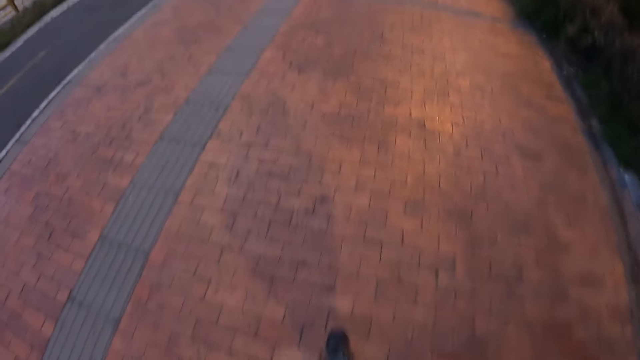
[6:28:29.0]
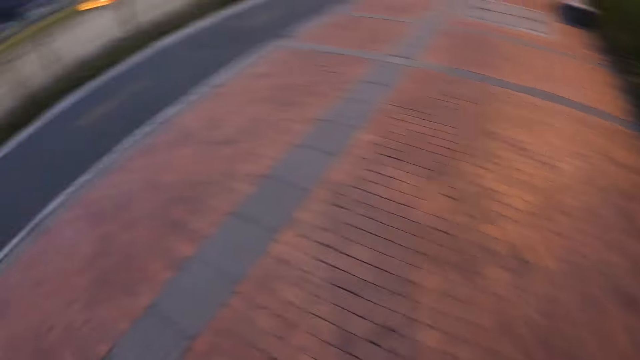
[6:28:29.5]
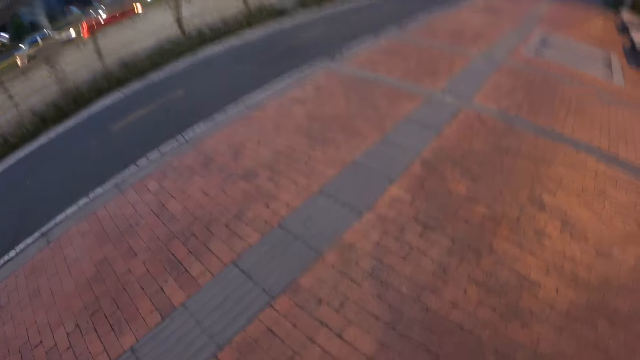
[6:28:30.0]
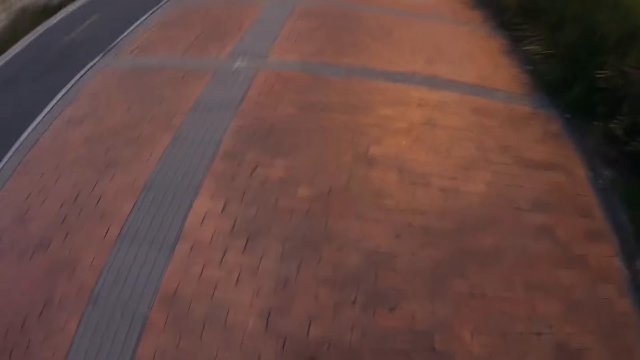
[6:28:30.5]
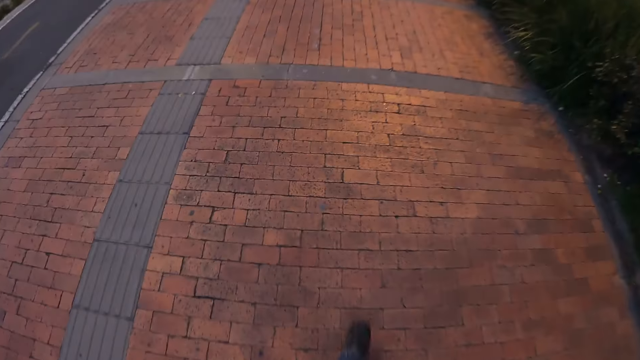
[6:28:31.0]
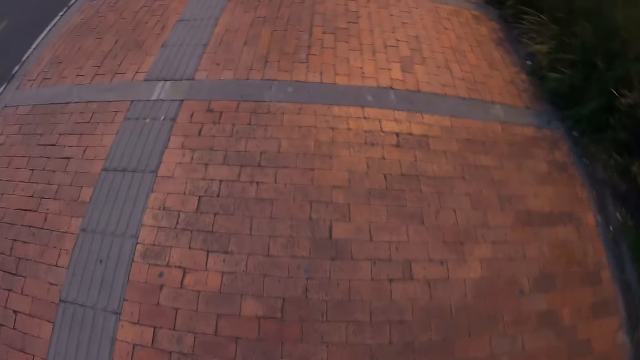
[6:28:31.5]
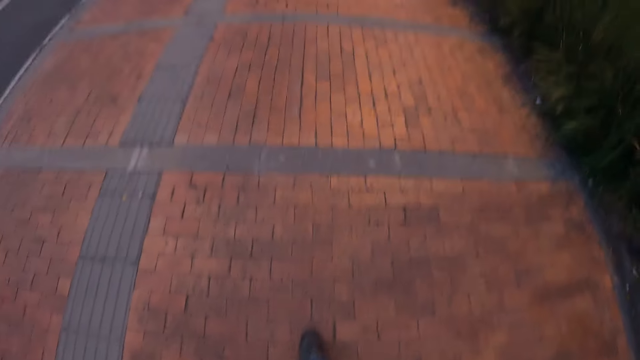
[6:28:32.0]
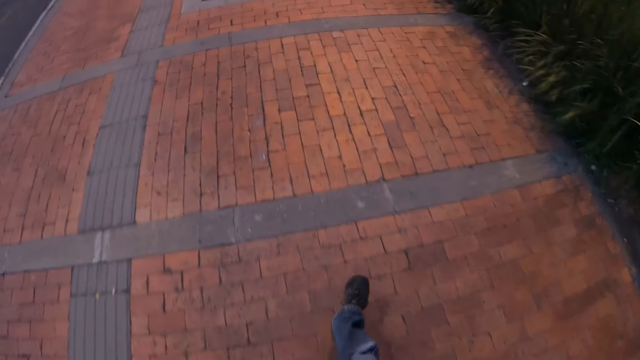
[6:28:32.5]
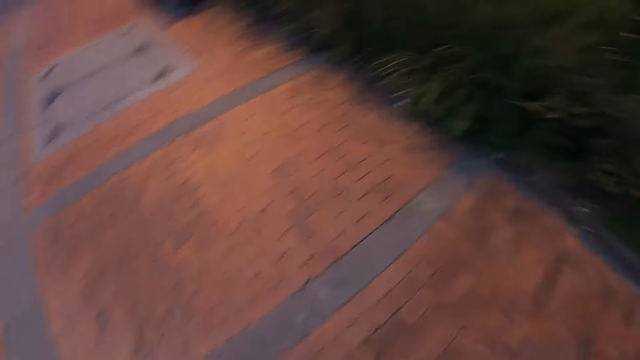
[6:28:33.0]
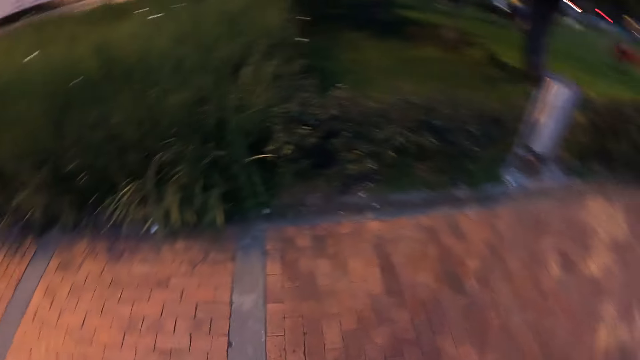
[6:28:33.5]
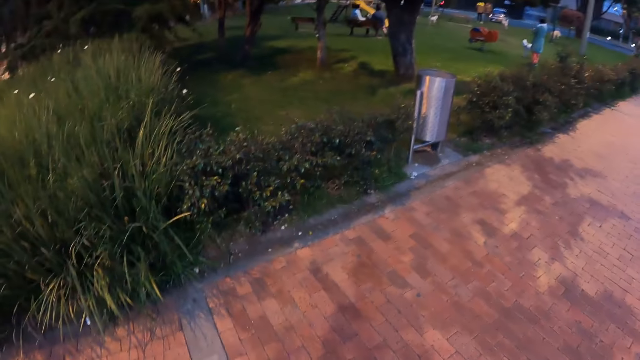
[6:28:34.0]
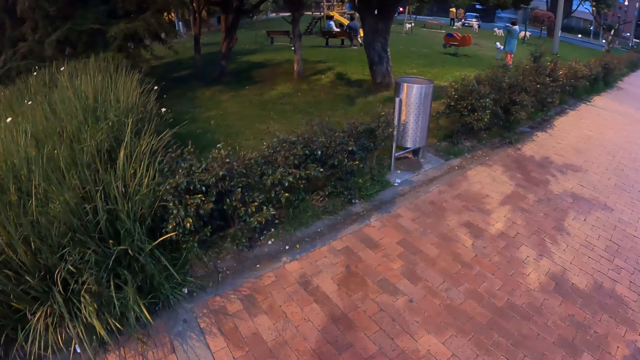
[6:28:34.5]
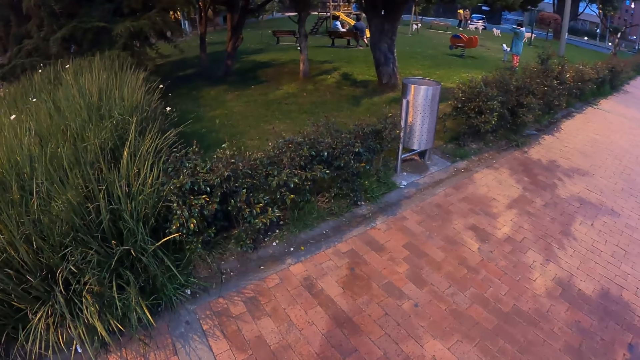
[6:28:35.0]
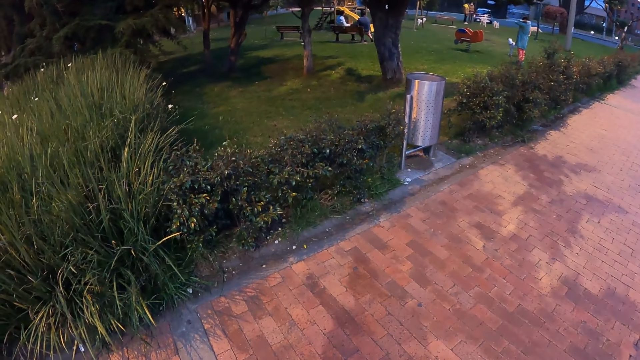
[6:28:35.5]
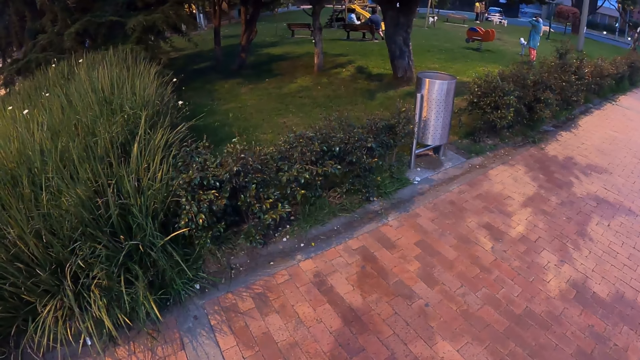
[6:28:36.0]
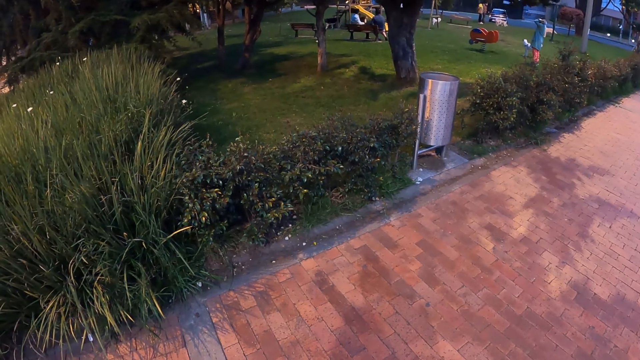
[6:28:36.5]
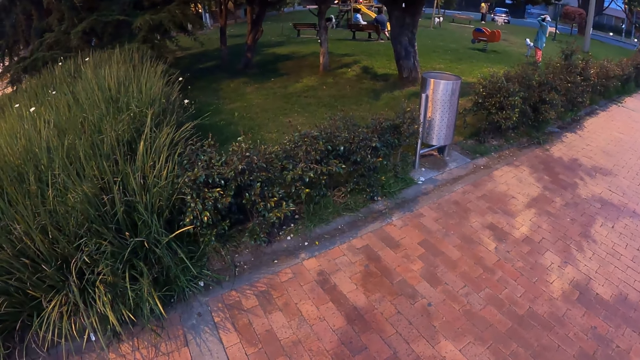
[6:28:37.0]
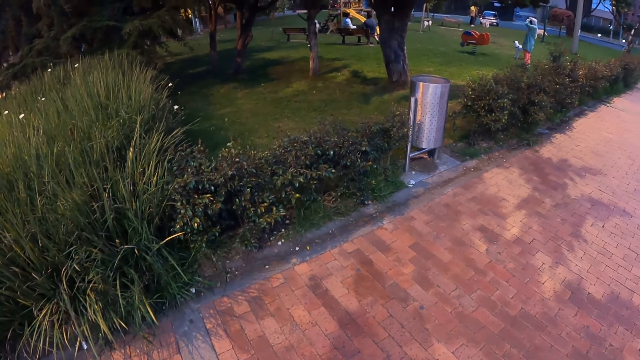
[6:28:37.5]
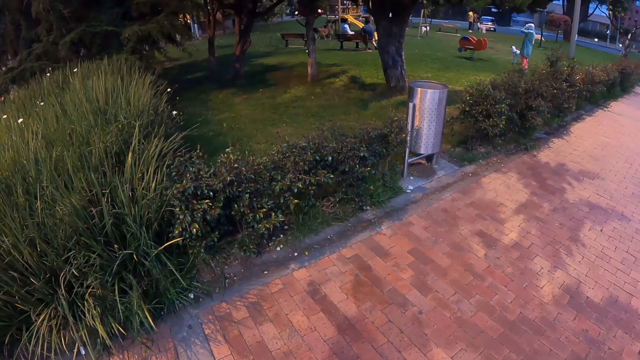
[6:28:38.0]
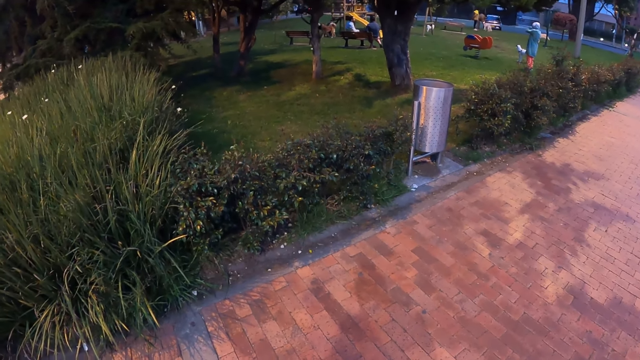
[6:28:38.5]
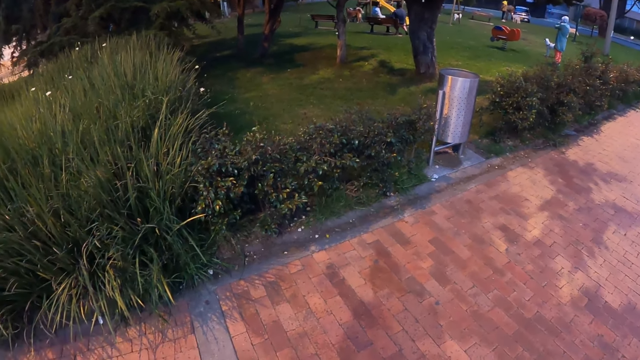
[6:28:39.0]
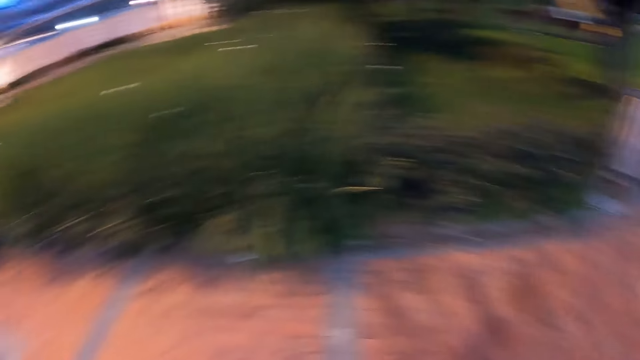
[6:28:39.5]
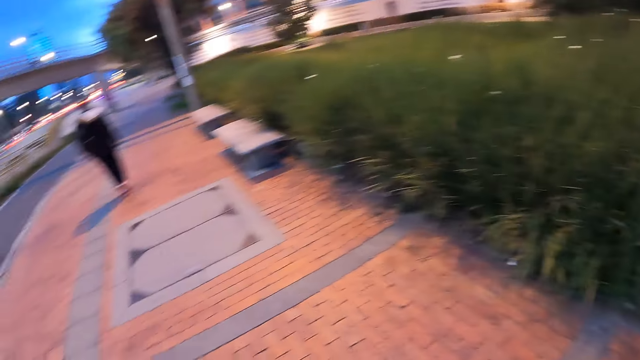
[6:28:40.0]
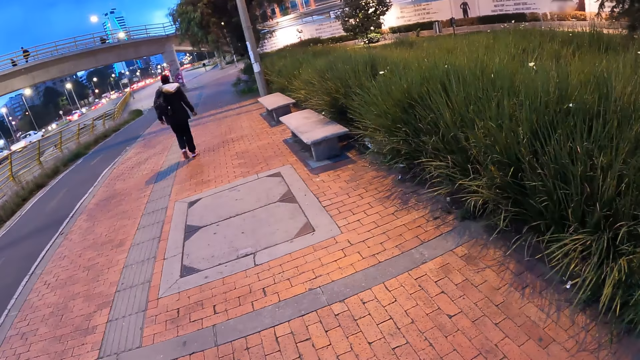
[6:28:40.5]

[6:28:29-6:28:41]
The camera wearer looks at the dogs.

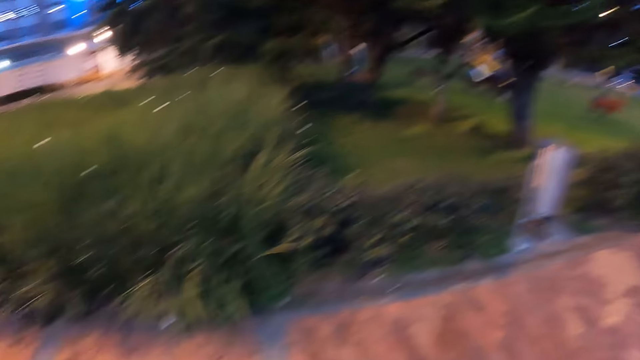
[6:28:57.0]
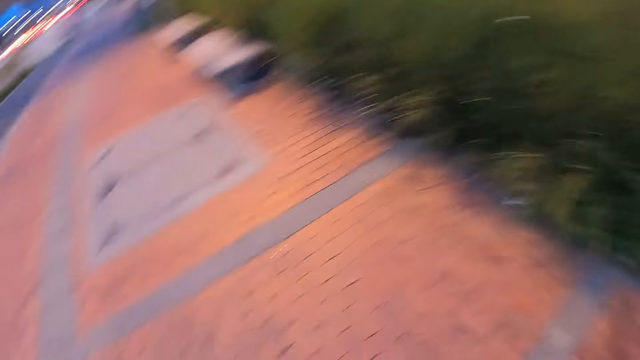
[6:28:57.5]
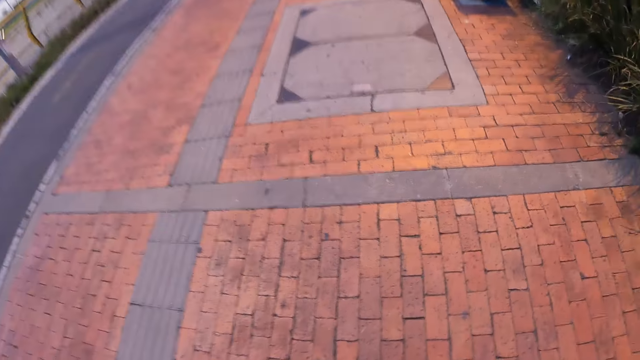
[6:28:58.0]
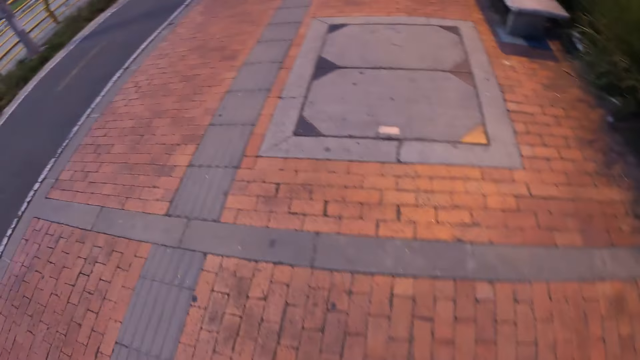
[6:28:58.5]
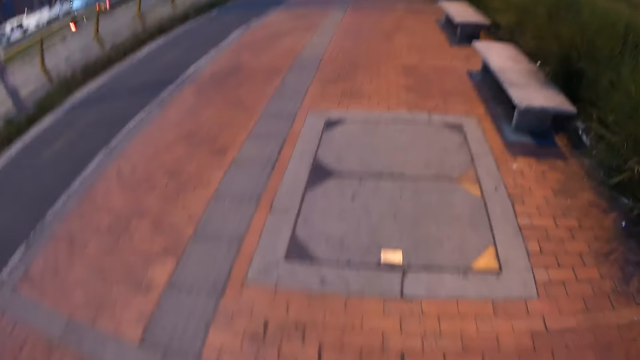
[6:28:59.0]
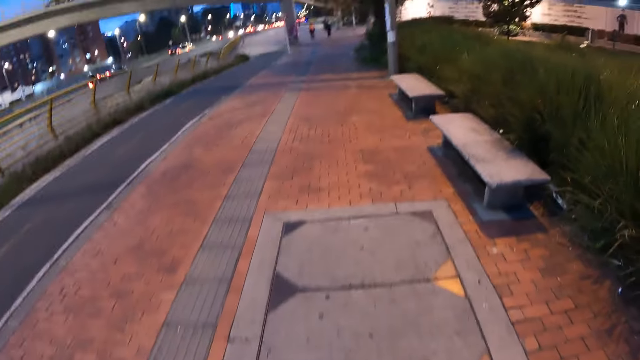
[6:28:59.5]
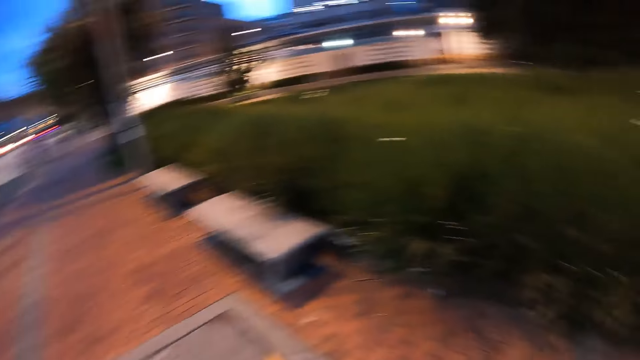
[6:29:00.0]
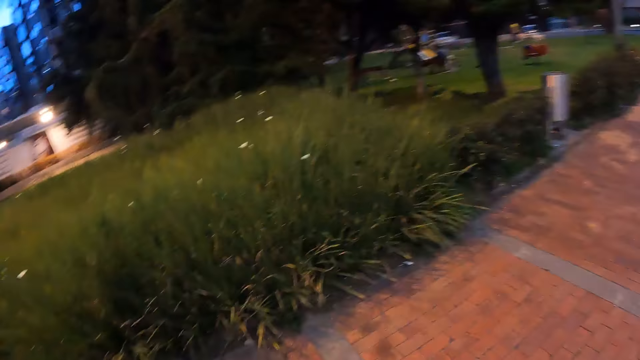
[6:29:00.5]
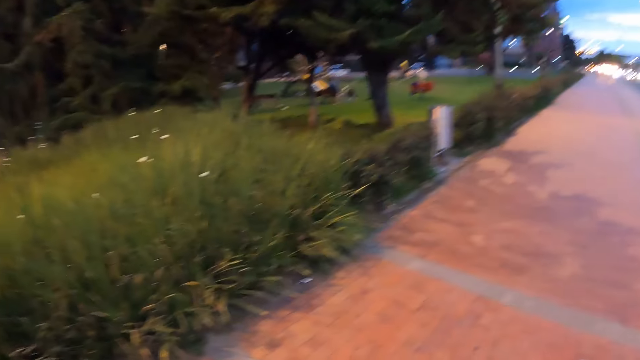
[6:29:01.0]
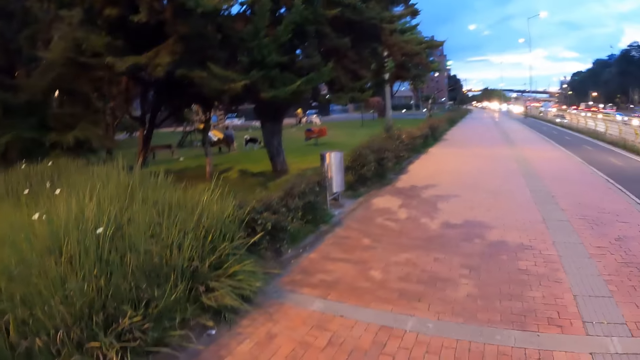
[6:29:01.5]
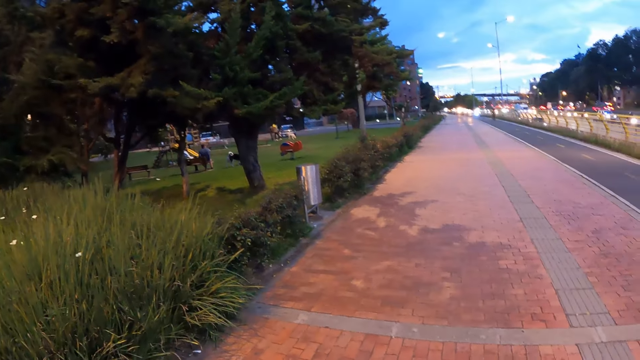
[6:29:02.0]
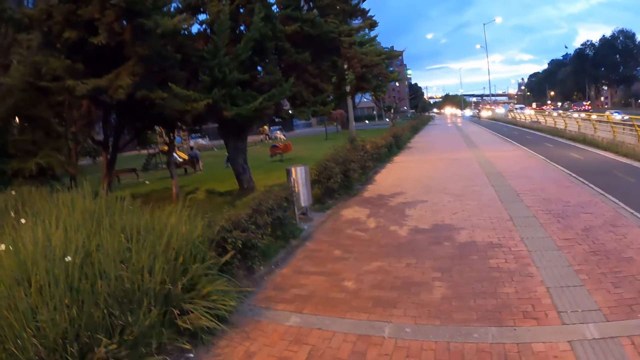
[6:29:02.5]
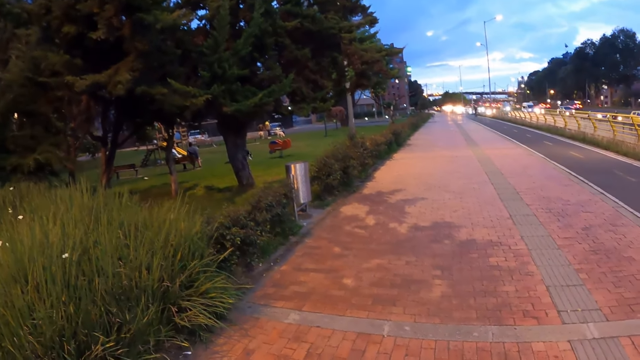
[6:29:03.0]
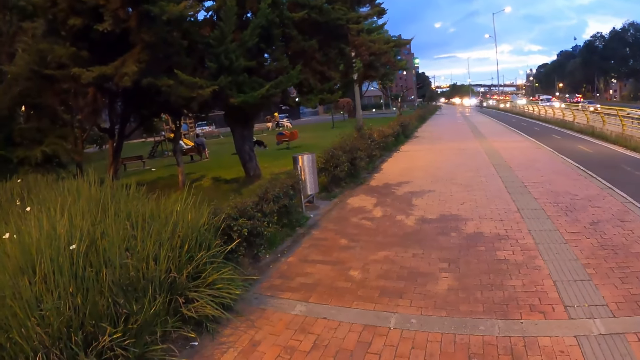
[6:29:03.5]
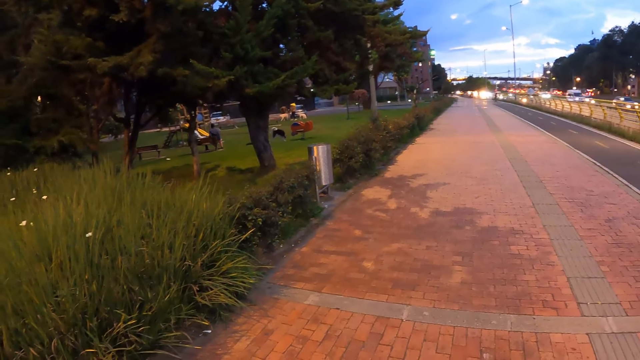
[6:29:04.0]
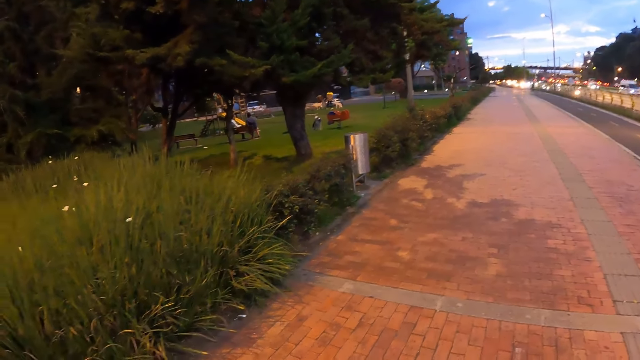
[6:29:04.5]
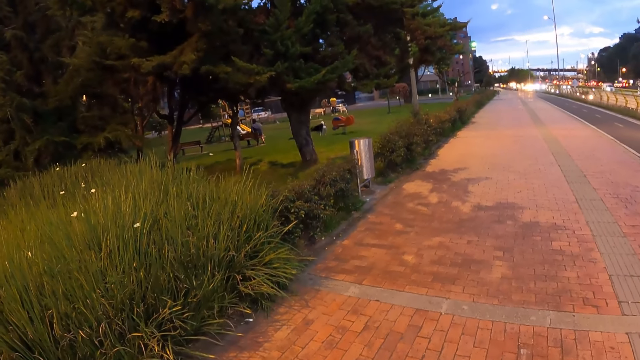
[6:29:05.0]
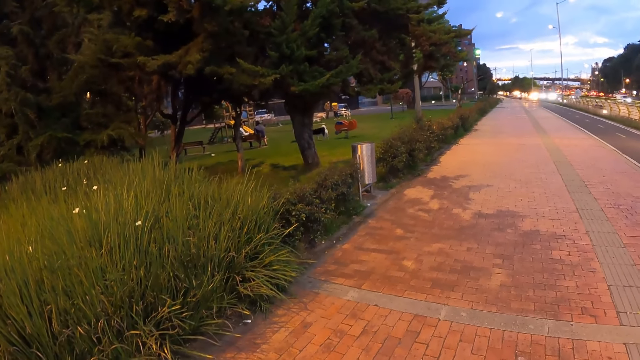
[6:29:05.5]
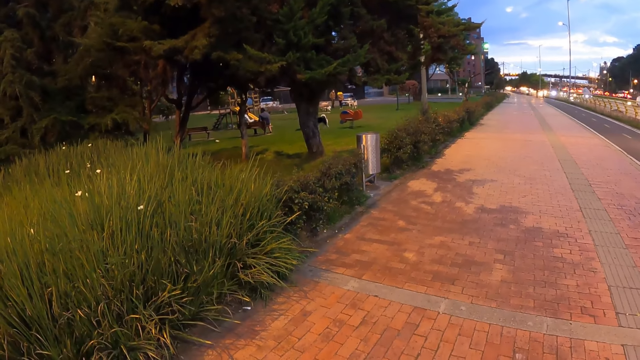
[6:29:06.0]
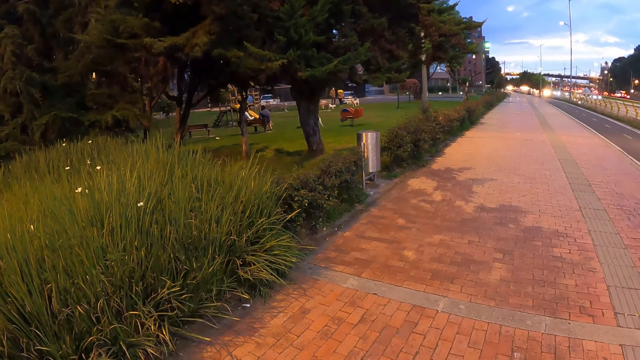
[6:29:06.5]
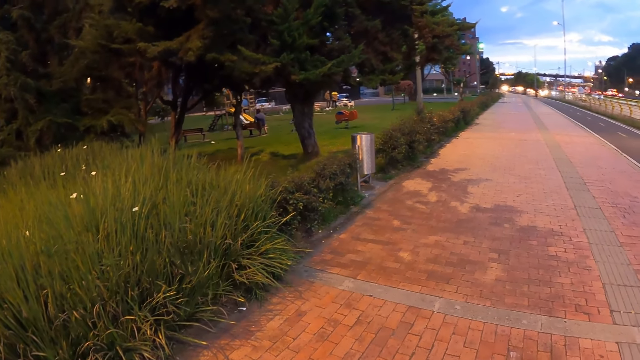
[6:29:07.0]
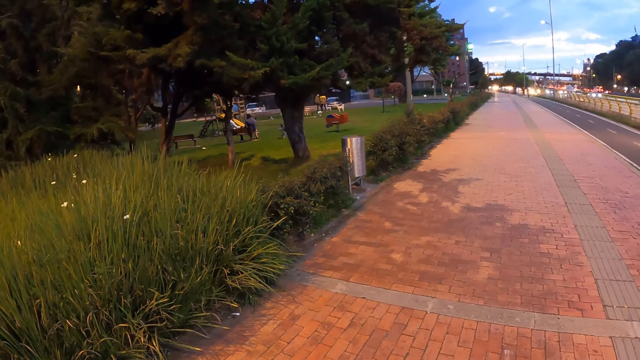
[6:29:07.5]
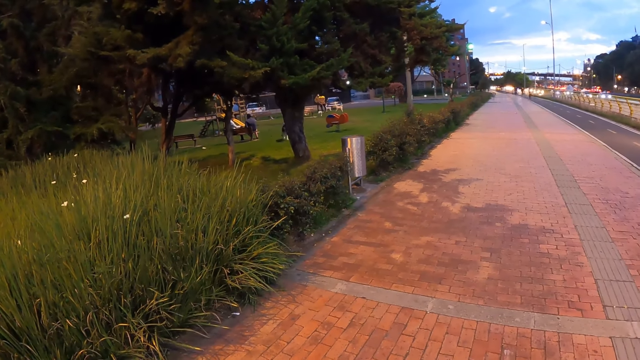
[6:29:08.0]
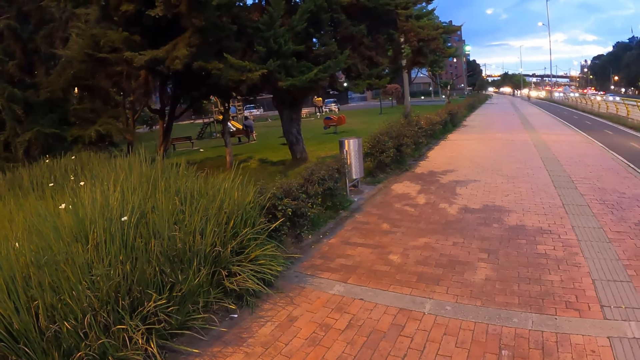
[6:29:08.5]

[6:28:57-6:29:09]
The camera wearer looks down. They look at the dog.
